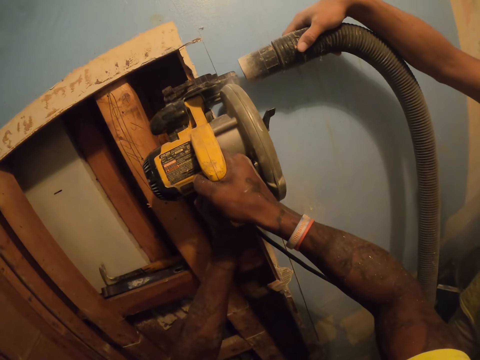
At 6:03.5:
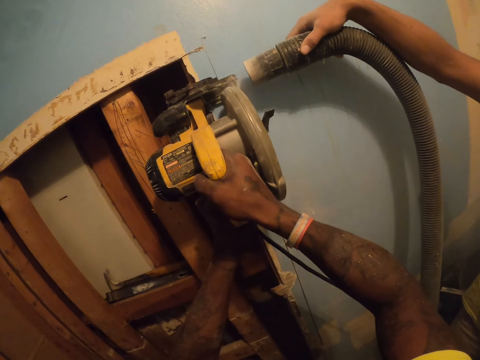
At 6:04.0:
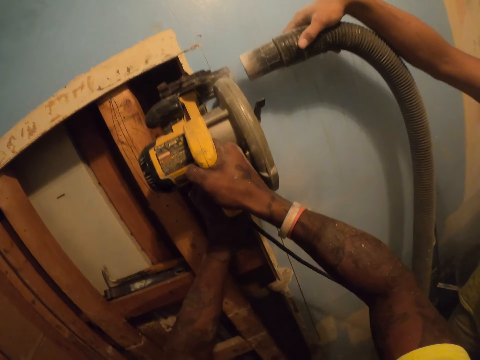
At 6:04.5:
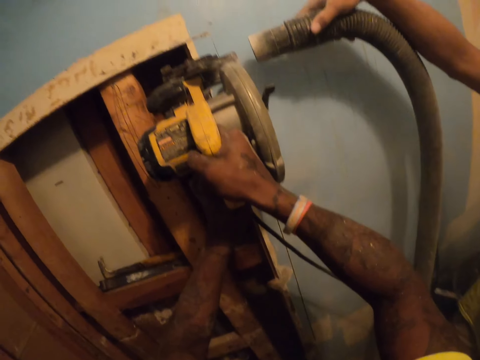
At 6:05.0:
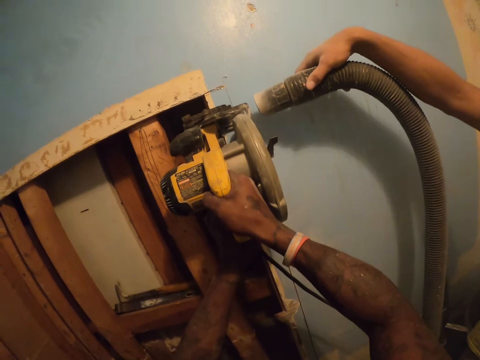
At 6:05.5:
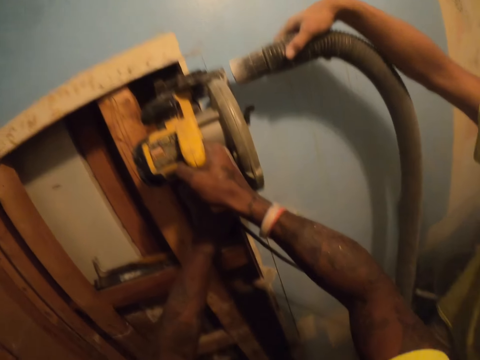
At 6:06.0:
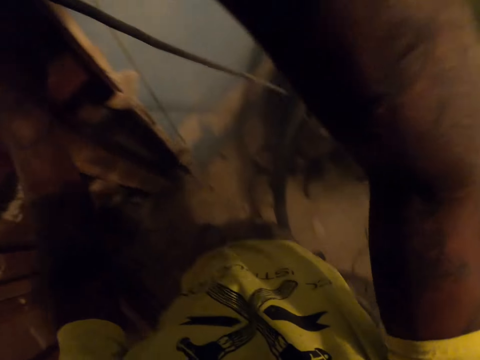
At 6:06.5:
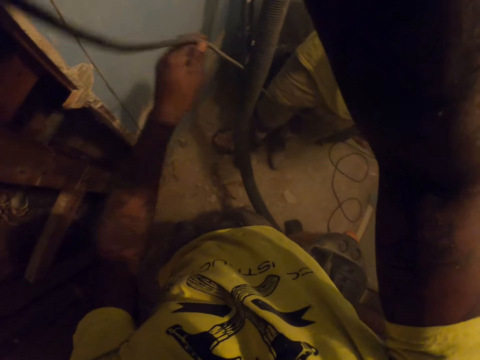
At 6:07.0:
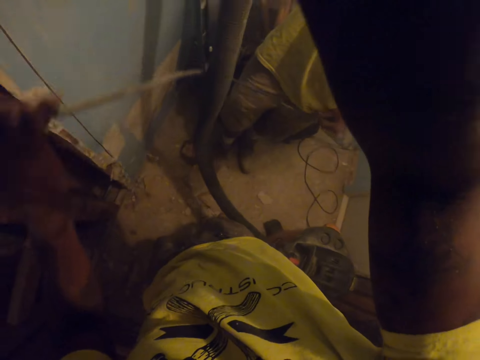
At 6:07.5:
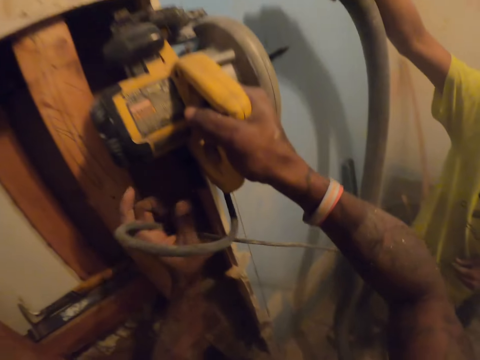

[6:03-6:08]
The camera wearer cuts the wood with the wood cutting machine. A man airs out the dust with the vacuum cleaner hose pipe. The camera wearer cuts the wood with the wood cutting machine. The man airs out the dust with the vacuum cleaner hose pipe. The camera wearer cuts the wood with the wood cutting machine and turns around. They pull the wire of the disc cutter. They hold a cable.

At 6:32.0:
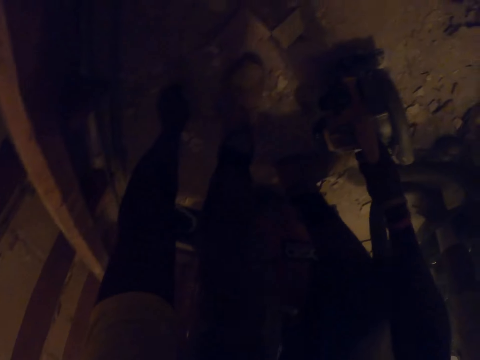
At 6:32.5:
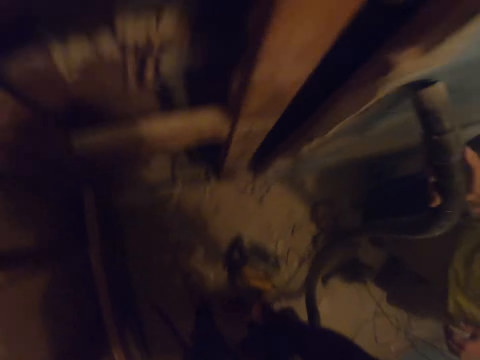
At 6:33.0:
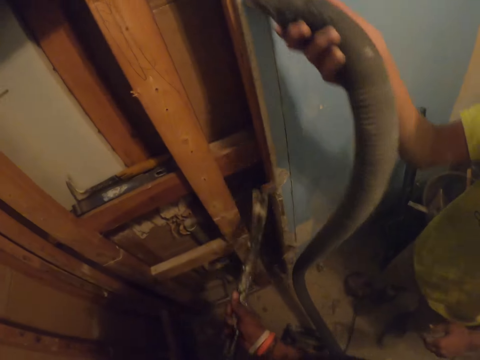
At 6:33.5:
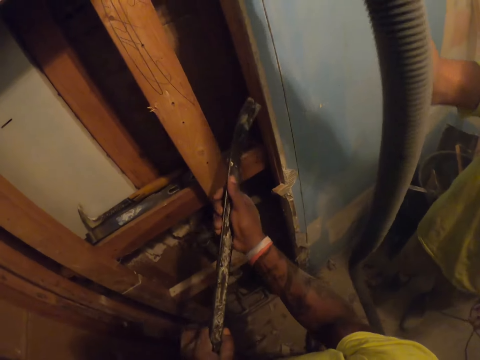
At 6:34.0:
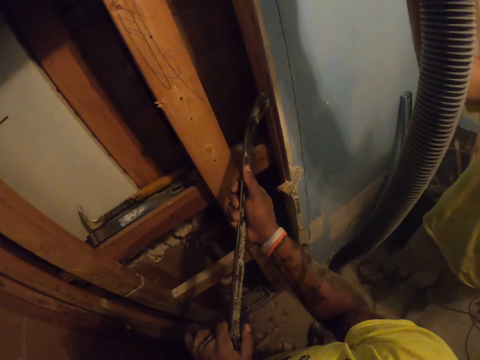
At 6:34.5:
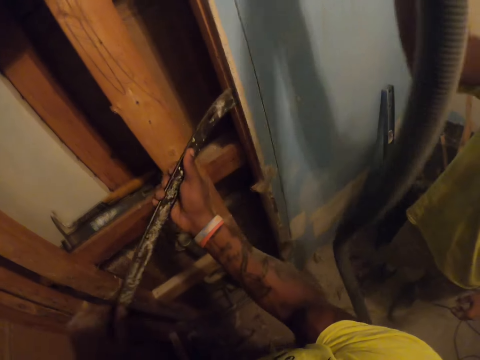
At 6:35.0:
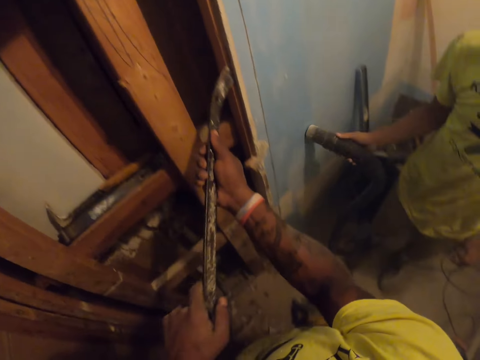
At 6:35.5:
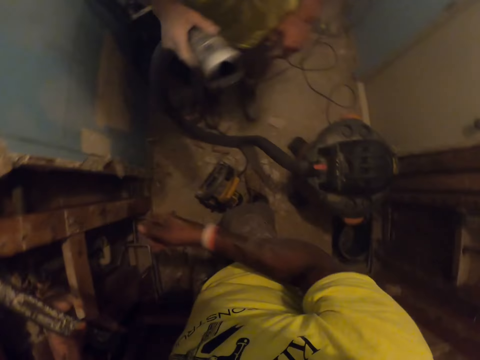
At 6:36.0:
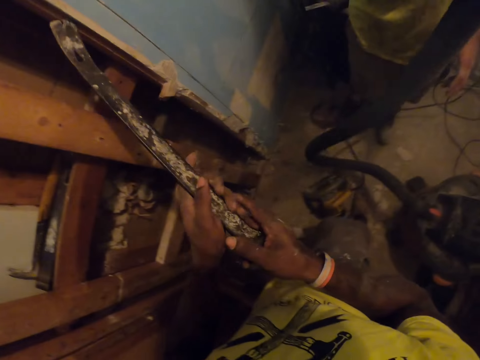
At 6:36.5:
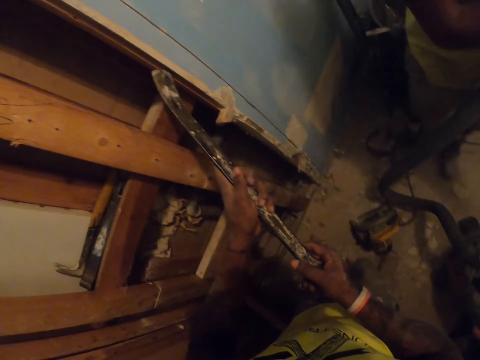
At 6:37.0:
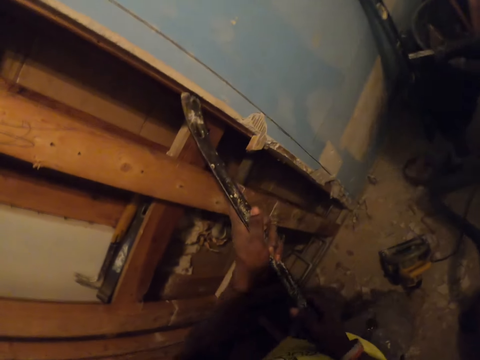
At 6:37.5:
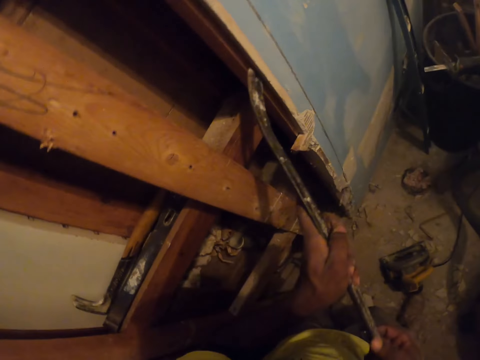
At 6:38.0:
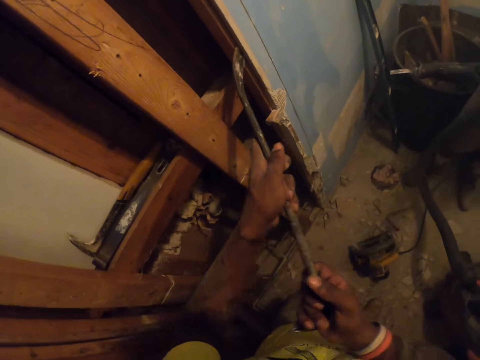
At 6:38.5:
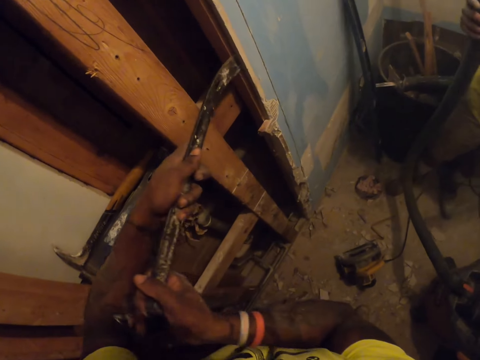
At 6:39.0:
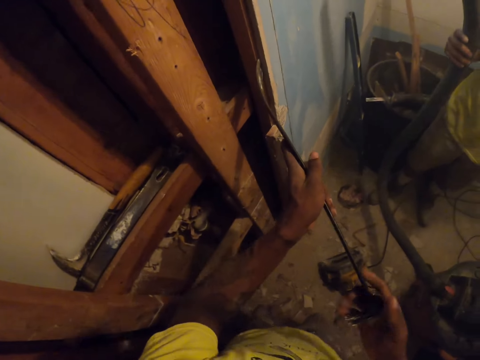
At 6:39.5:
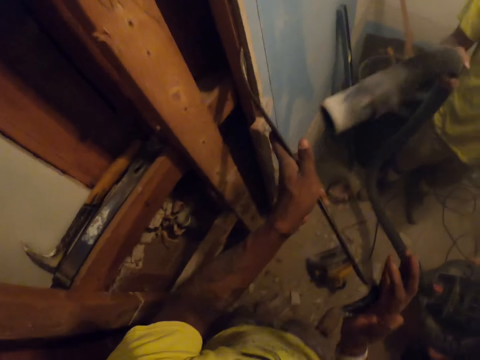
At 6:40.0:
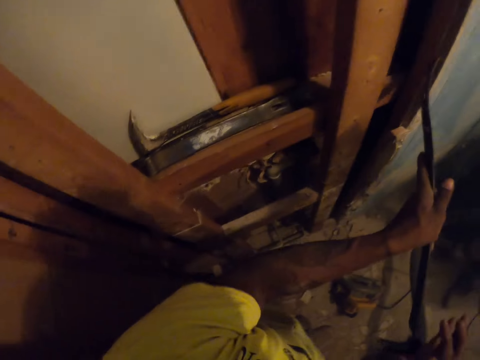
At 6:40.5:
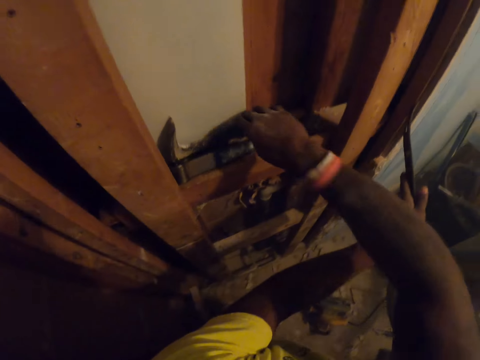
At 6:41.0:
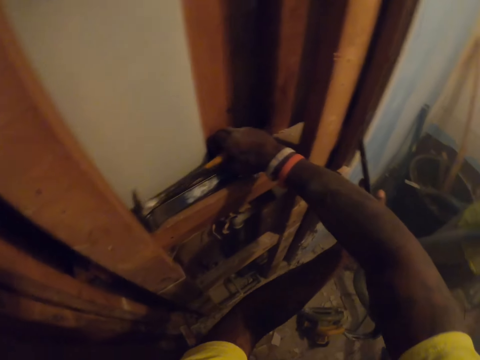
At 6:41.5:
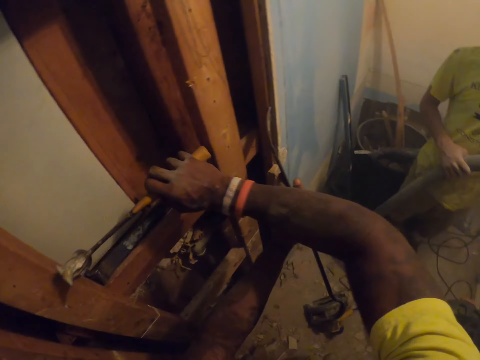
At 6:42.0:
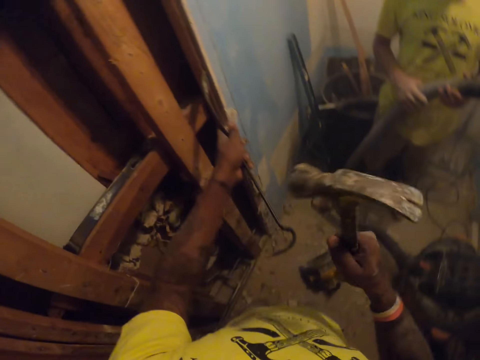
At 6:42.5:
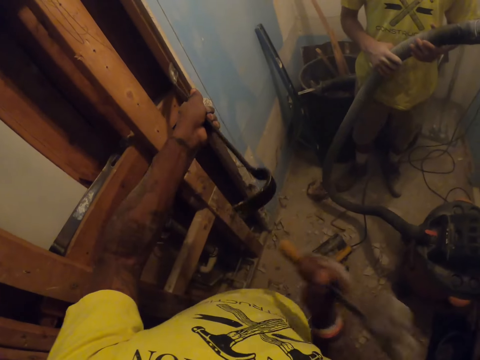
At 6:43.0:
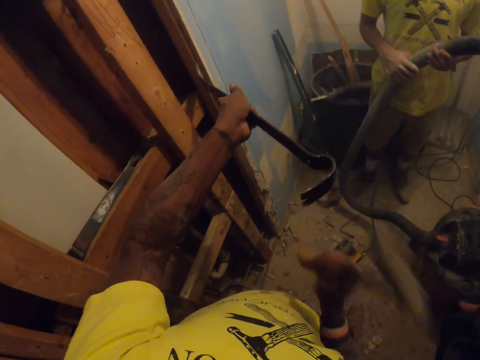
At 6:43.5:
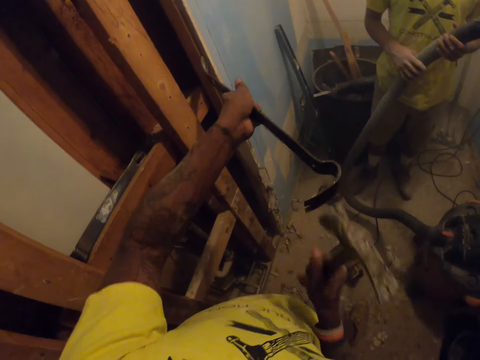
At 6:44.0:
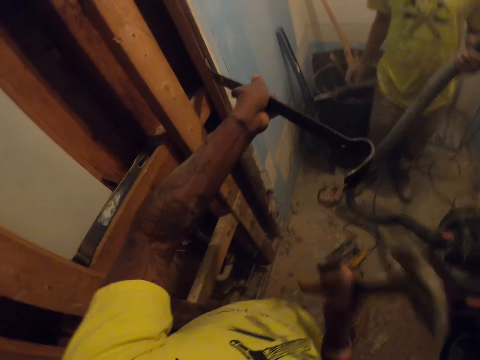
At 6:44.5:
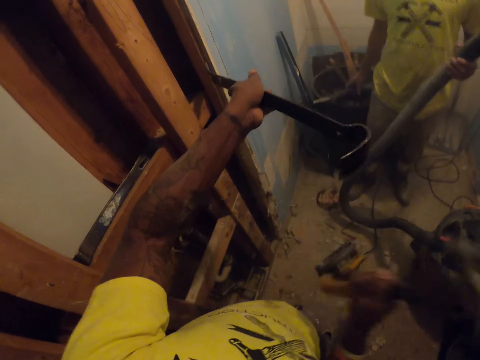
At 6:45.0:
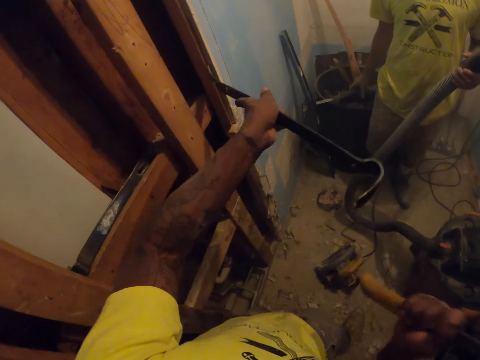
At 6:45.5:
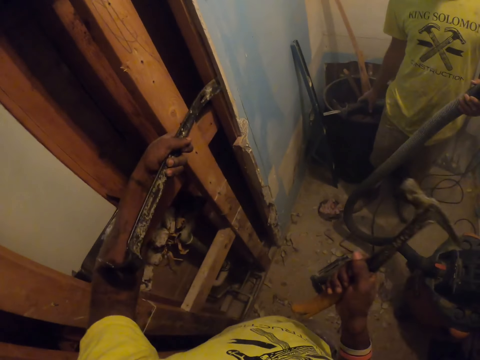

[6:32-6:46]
The camera wearer picks up a ripping bar or metal from the floor with his left hand. He drops the disc cutter on the floor with his right hand. A man holds a vacuum cleaner hose pipe. The camera wearer places the ripping bar in between the frame of the wooden structure. He holds the metal. The man airs out the dust with the vacuum cleaner hose pipe. The camera wearer turns around. He pushes the metal. He takes a hammer from the wooden structure and holds the hammer. He holds the metal. He hits the ripping bar with the hammer. The man holds the vacuum cleaner hose pipe. The camera wearer hits the metal with the hammer.

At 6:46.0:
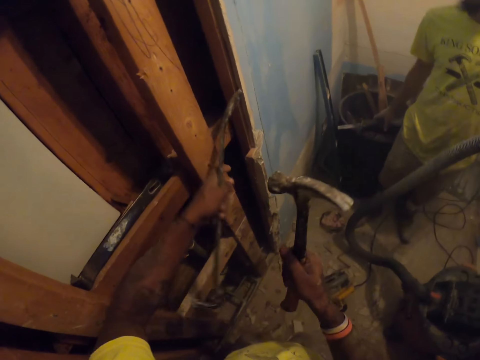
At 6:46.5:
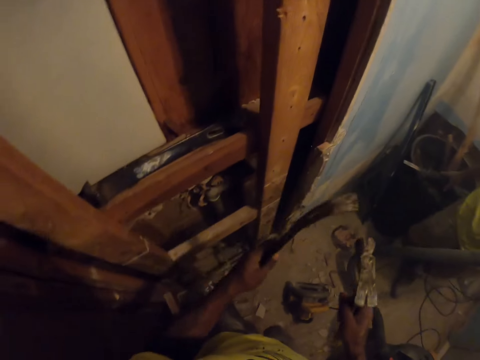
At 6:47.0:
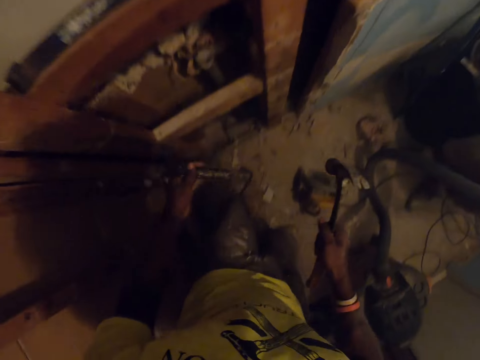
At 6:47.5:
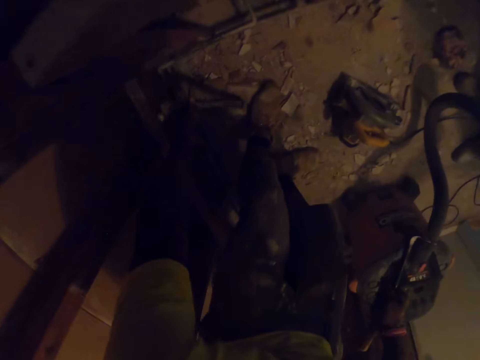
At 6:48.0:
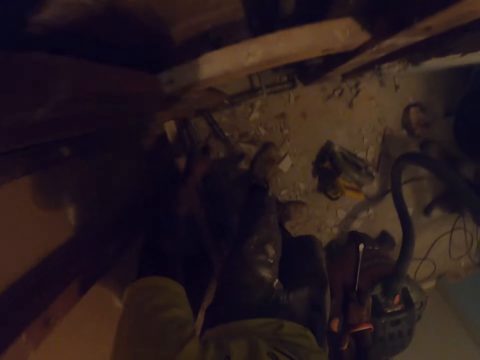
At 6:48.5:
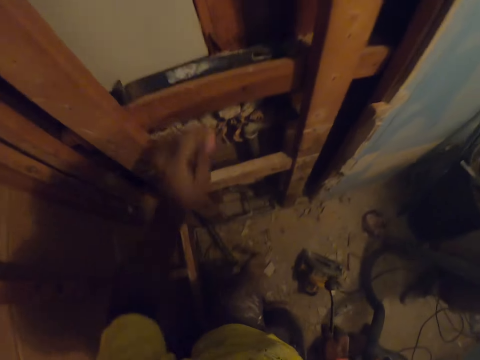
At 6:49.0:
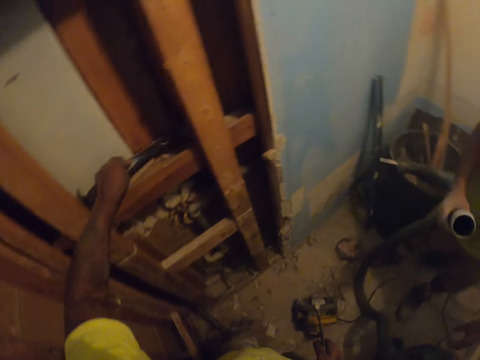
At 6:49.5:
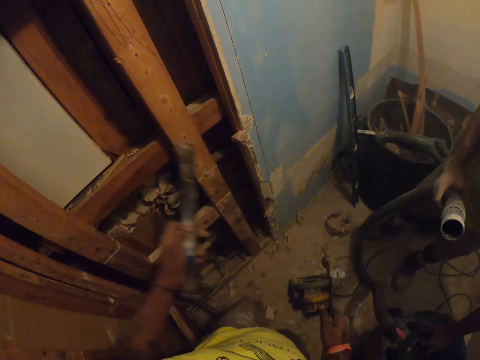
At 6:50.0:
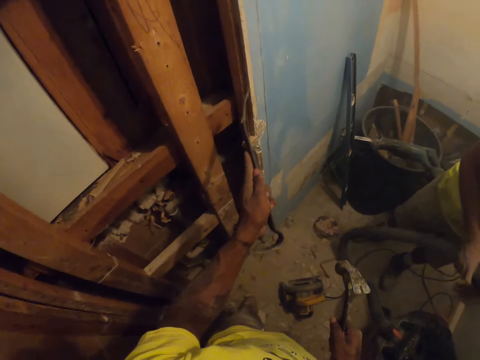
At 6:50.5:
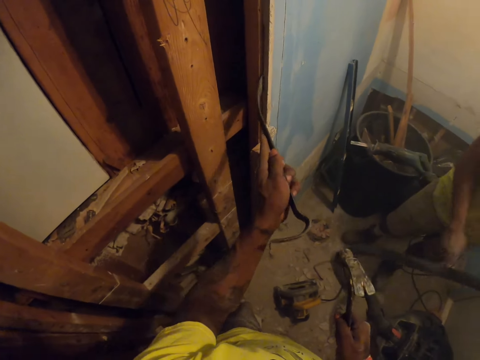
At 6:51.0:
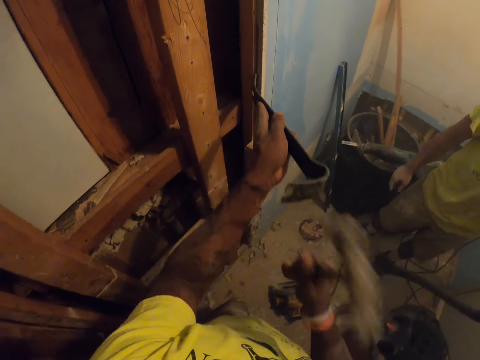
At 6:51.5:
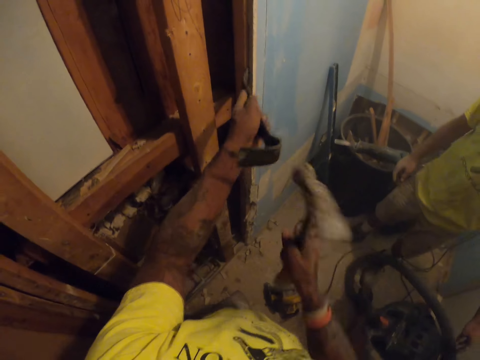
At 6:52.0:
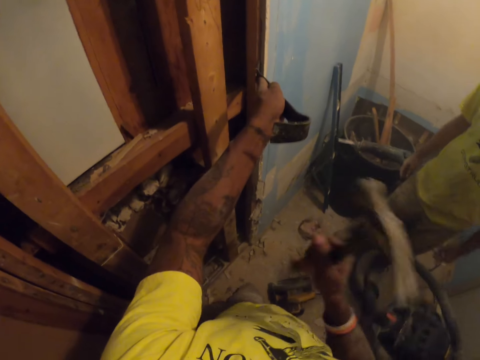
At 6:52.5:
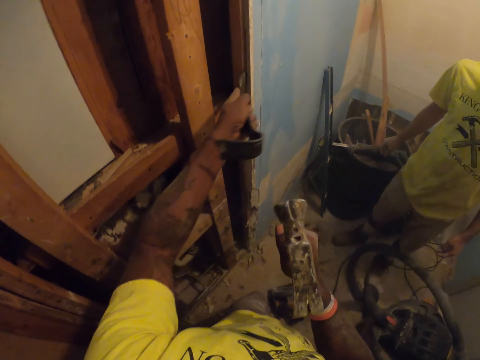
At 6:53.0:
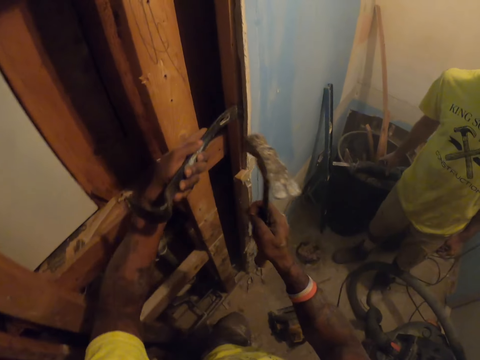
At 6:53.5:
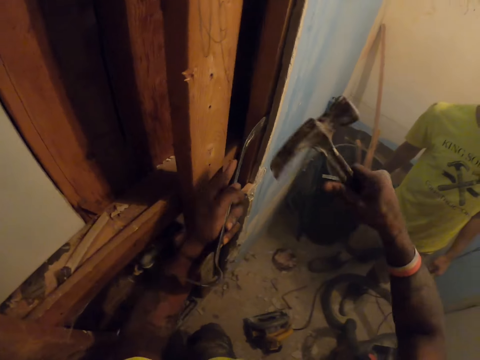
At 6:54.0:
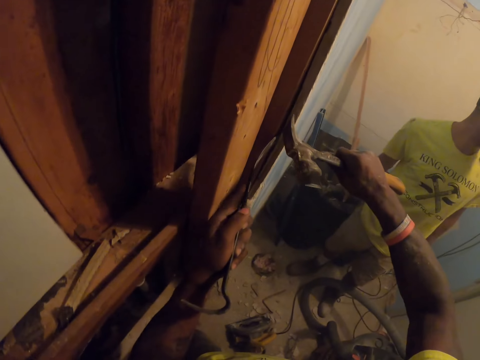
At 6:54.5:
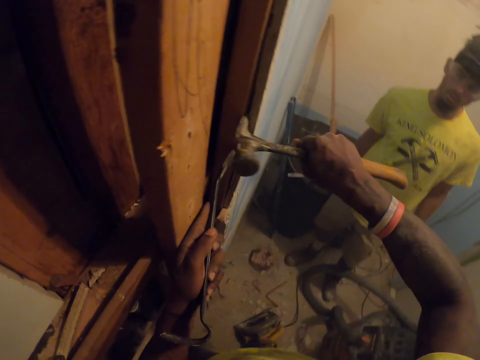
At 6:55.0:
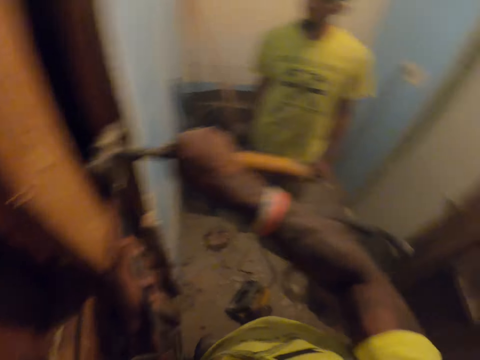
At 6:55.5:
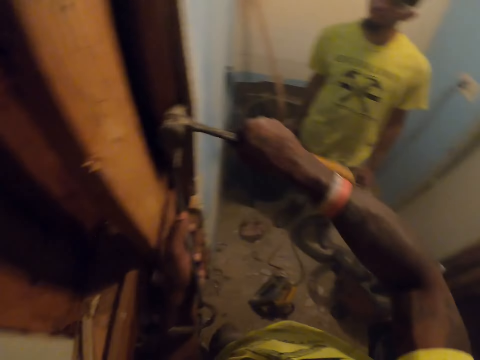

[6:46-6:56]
The camera wearer holds a hammer. They push the metal. They turn around. They remove the ripping bar from the frame. They hold the hammer. They bend down. They drop the ripping bar on the floor. They take another ripping bar or metal from the wooden structure. They hold the metal. They place the ripping bar in between the frame of the wooden structure. They hit the ripping bar to the frame with the hammer. A man stands beside the camera wearer. The camera wearer hooks the hammer on the wood. They break the frame of the wooden structure with the claw of the hammer. They turn around.
